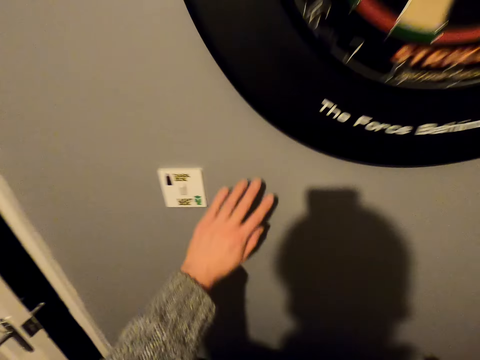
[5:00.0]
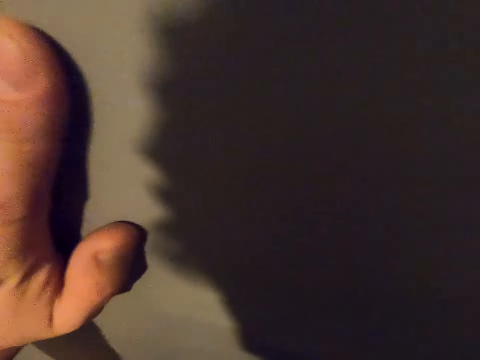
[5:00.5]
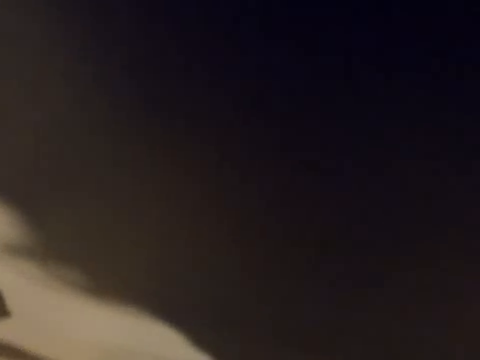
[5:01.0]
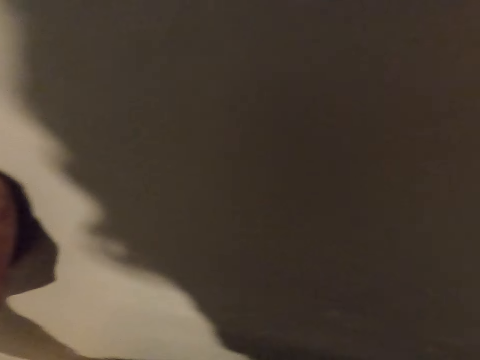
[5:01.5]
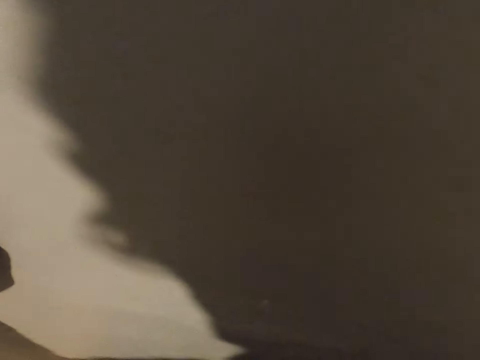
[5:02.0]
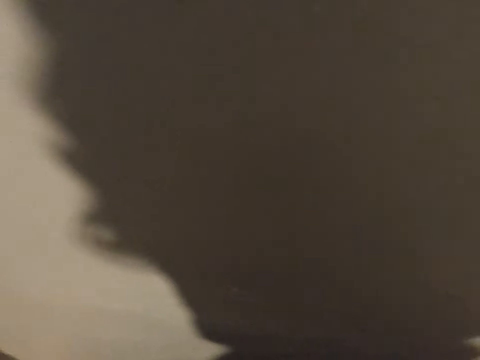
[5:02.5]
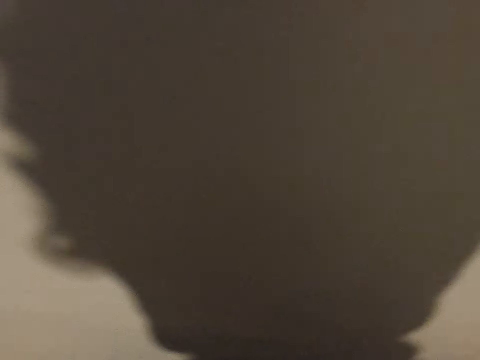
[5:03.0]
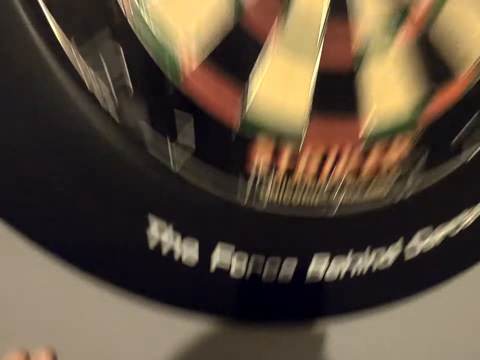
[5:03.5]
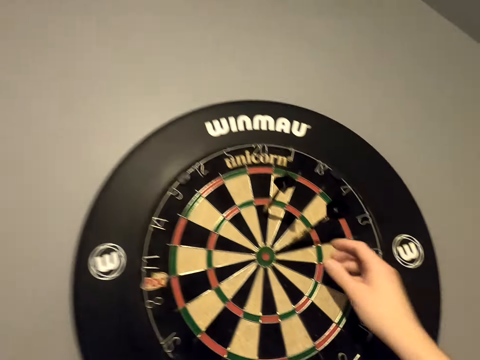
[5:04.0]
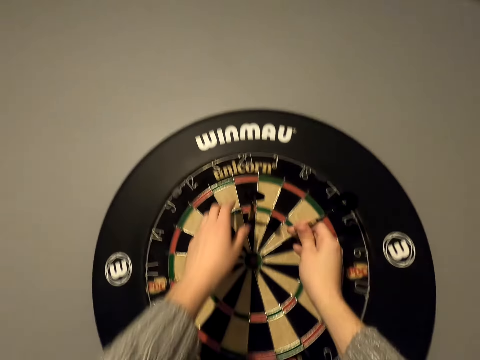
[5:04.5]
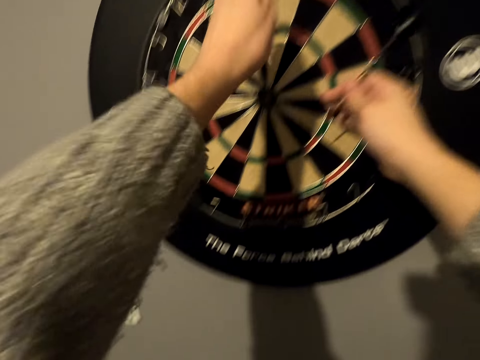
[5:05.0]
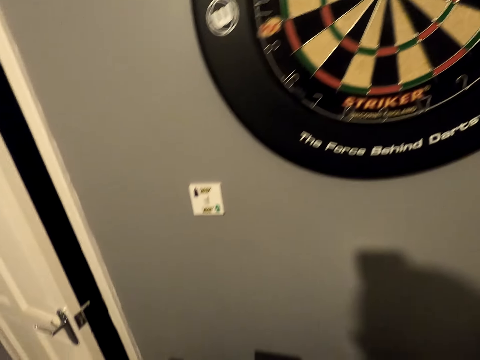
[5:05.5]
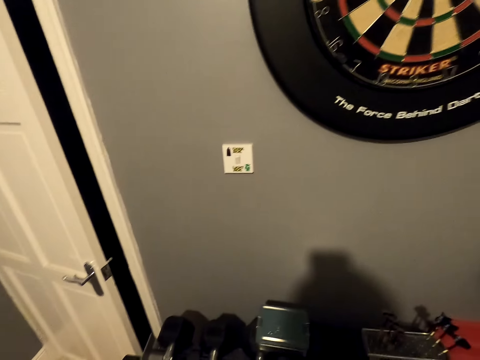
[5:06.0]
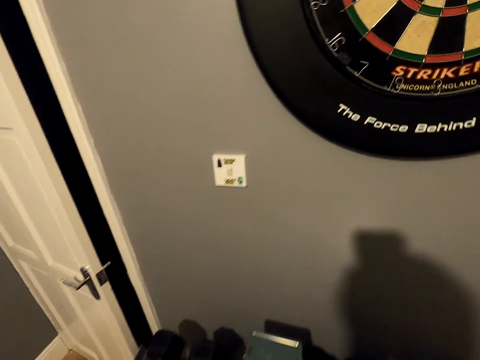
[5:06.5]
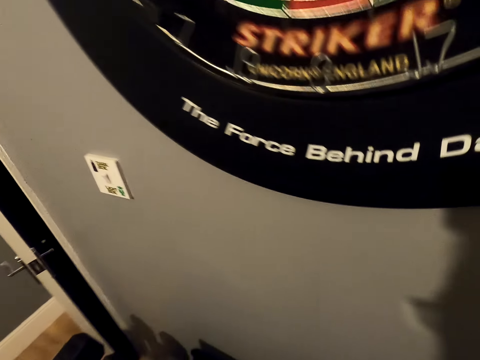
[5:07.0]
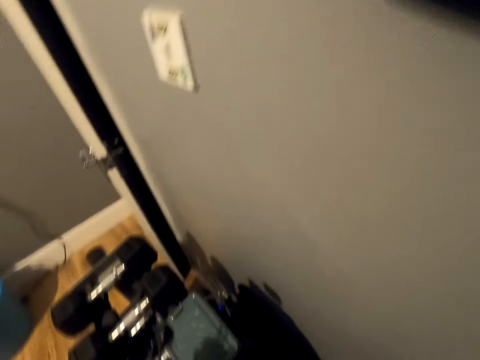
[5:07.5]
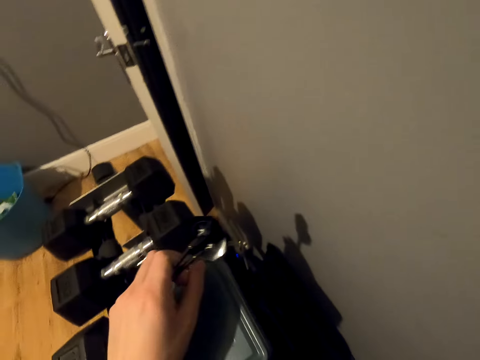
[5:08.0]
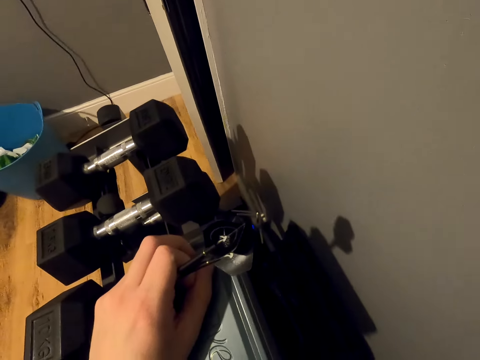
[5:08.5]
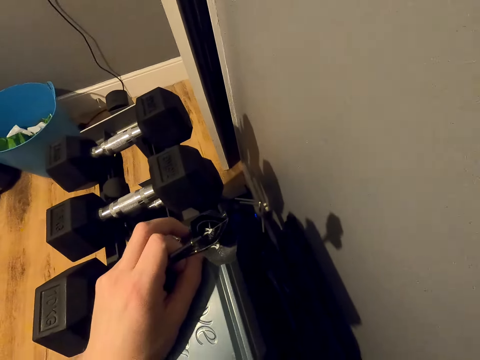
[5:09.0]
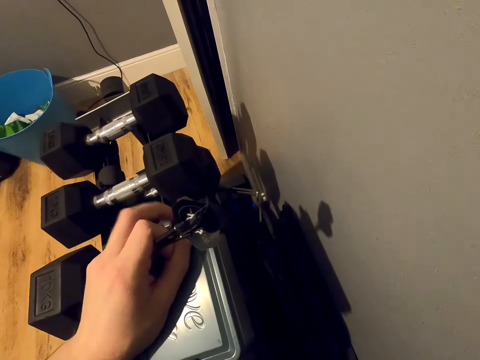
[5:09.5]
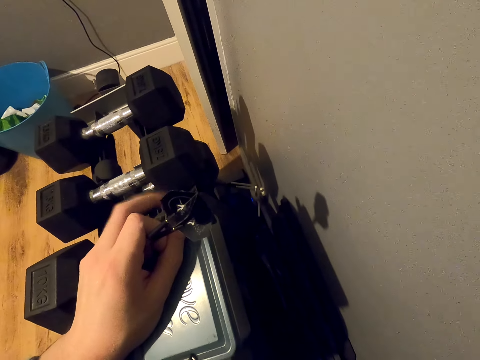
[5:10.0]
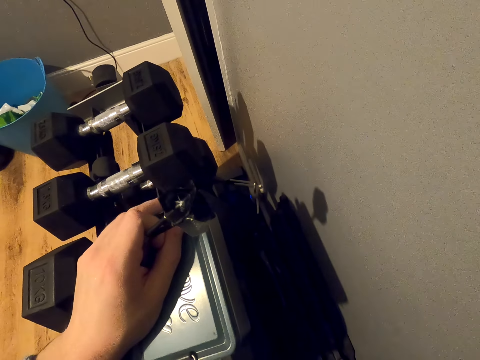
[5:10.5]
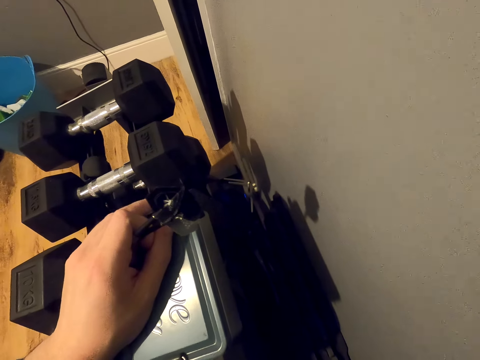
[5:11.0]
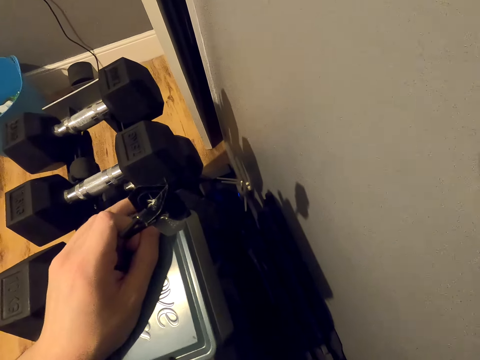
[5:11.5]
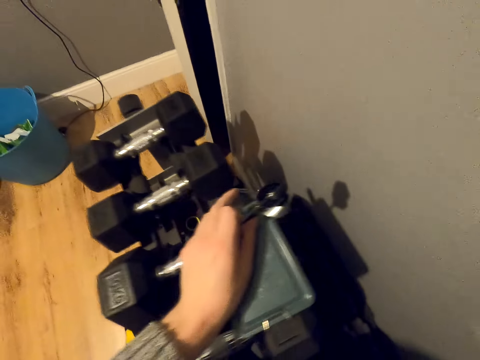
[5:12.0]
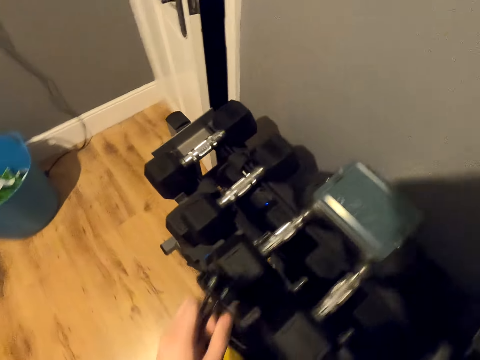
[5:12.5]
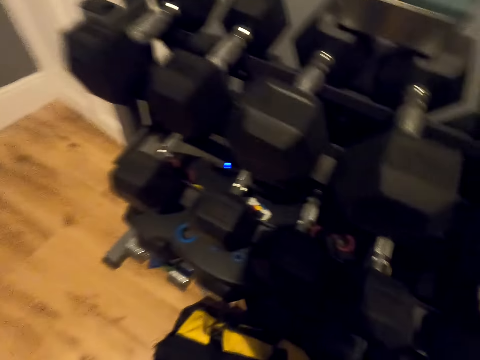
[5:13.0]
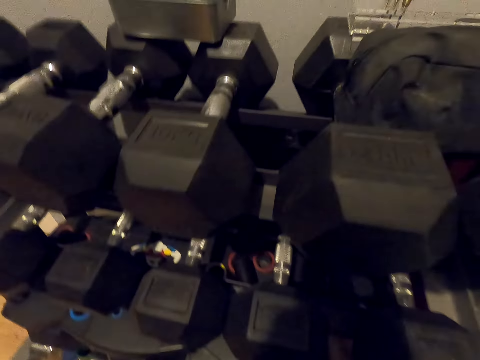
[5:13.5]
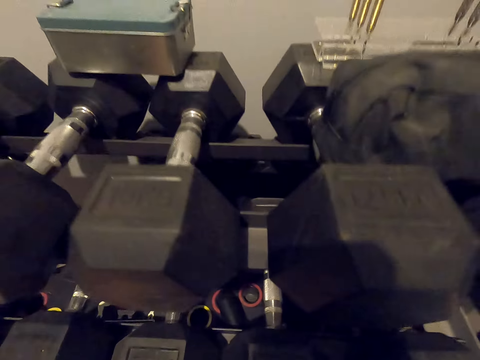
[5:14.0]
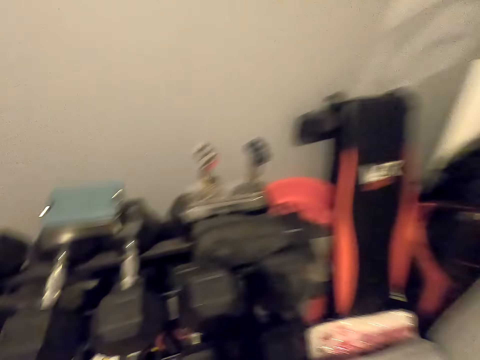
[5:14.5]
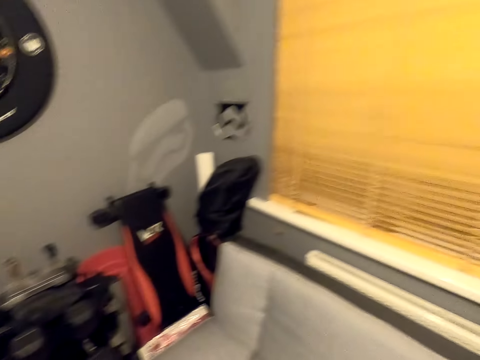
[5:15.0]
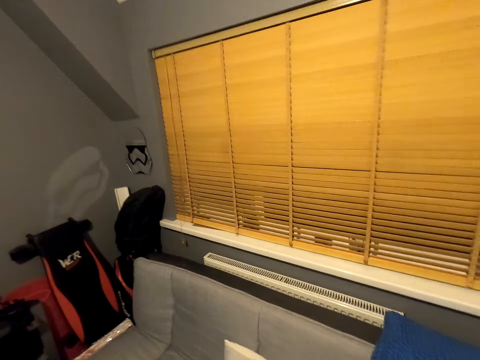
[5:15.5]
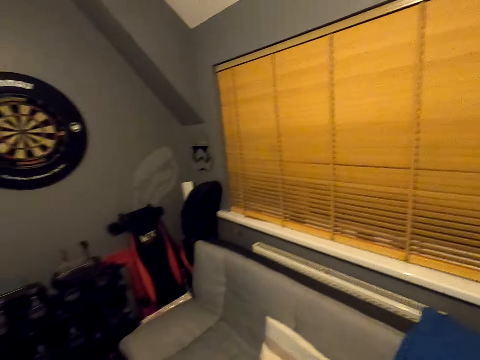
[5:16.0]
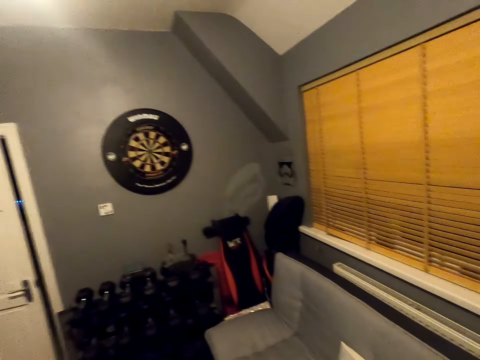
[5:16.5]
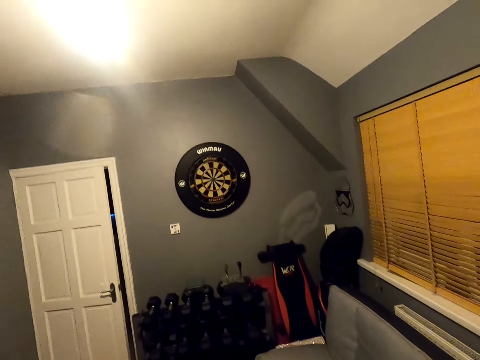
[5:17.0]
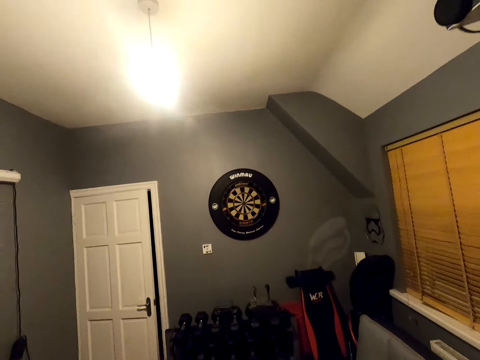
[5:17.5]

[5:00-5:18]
The camera wearer picks the soft tip darts. He puts his hand on the wall. He picks the darts from the dartboard. He walks in the room. He puts his hand on the metal. He taps his finger. He looks in the room. He walks in the room. He bends down. He moves back.

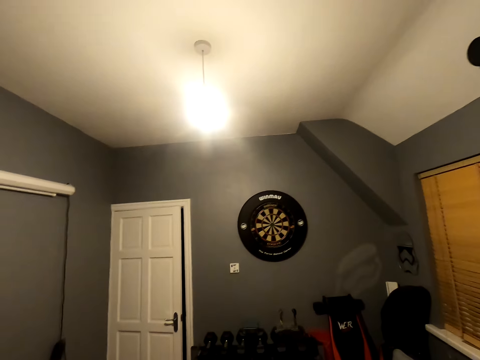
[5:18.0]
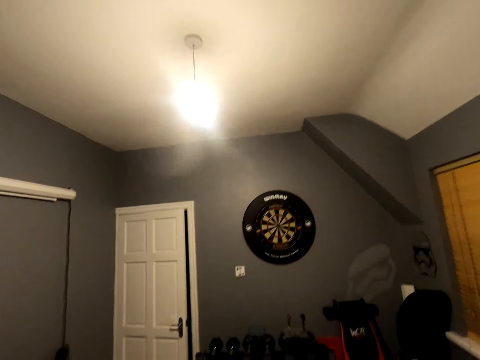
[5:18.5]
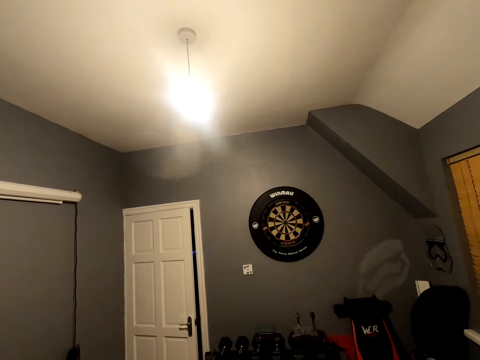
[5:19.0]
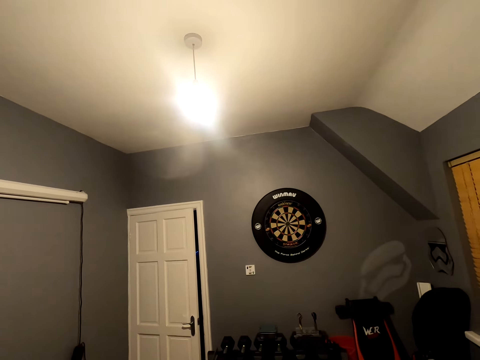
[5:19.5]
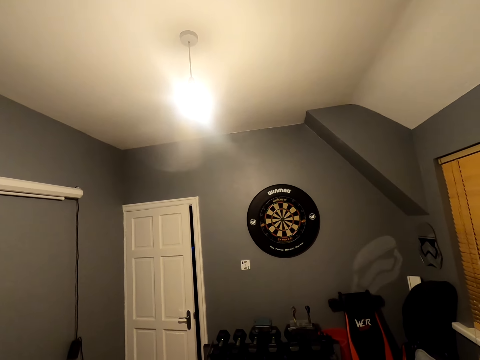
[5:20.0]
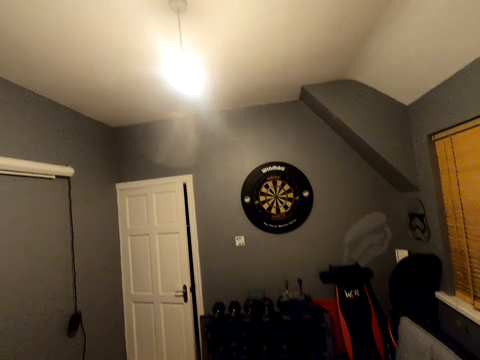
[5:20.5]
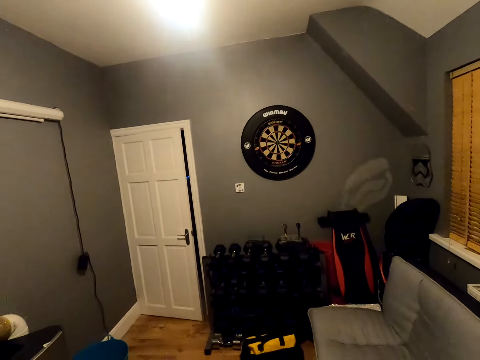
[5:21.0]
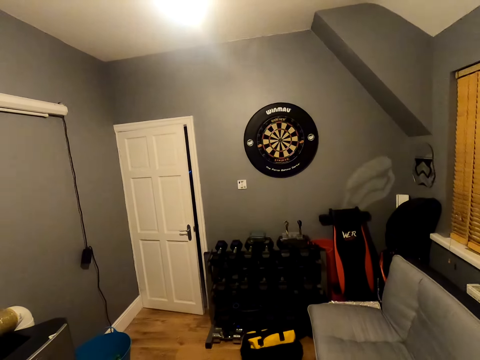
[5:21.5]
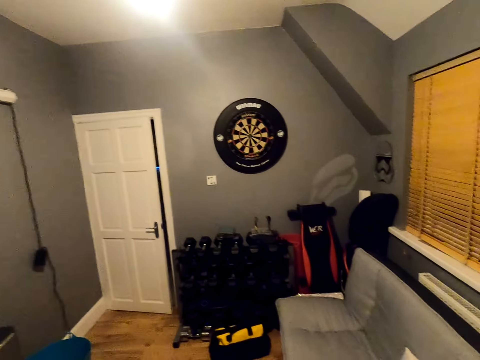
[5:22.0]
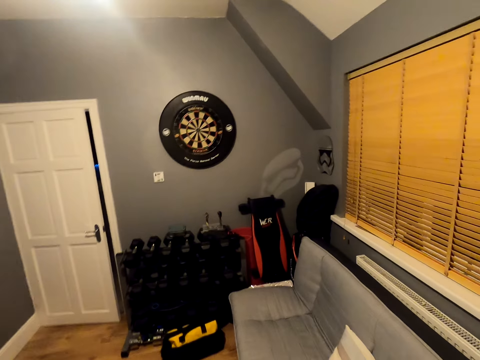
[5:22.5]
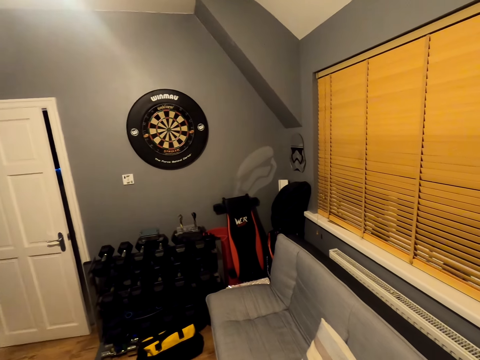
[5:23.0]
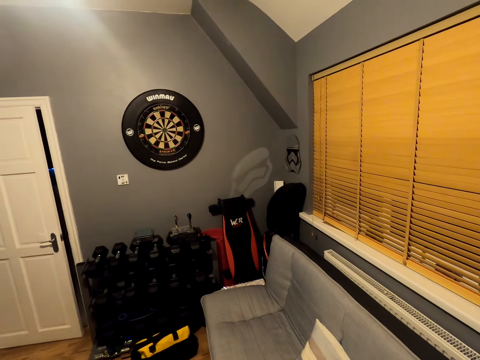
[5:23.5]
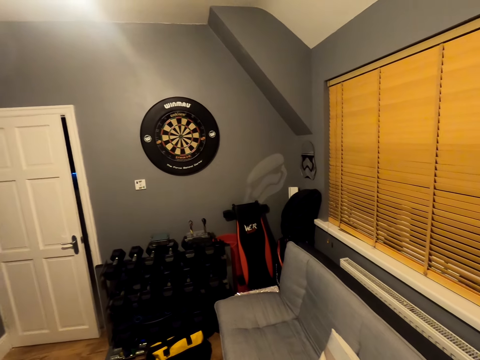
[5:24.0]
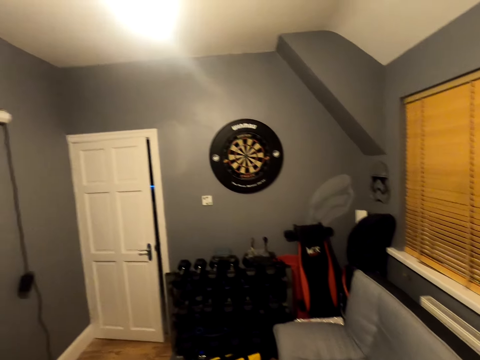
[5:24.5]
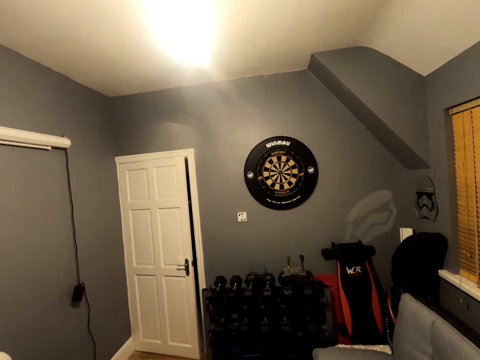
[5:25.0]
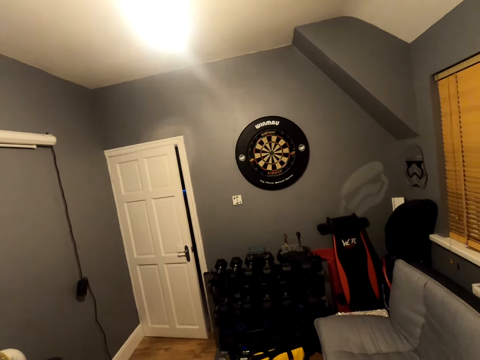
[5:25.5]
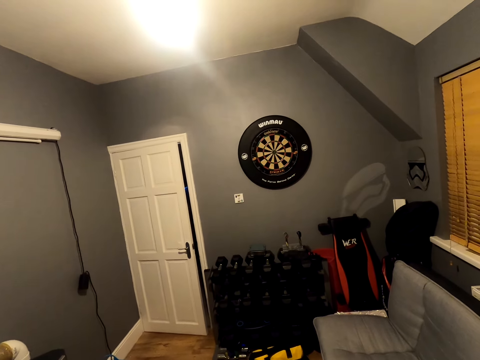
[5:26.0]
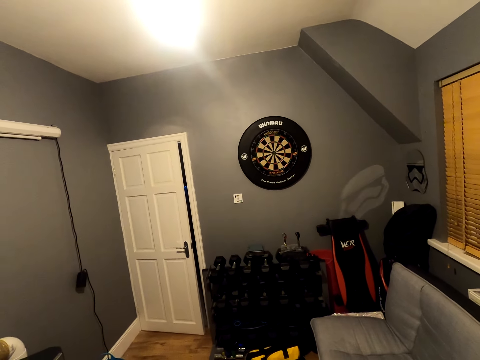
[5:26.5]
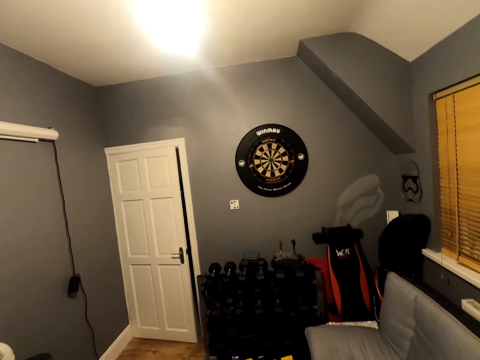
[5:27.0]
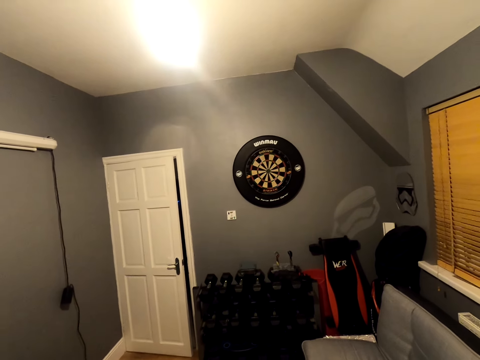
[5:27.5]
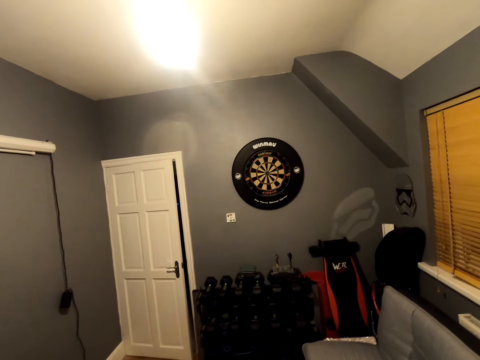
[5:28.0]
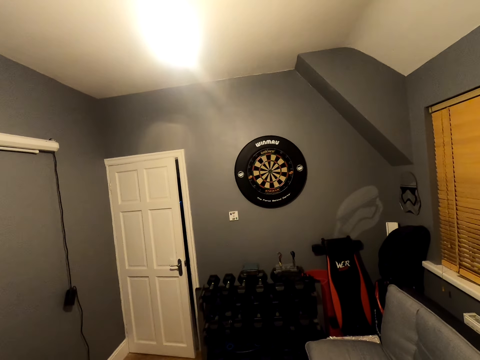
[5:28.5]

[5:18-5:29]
The camera wearer looks at the dartboard. He raises up his hand.
